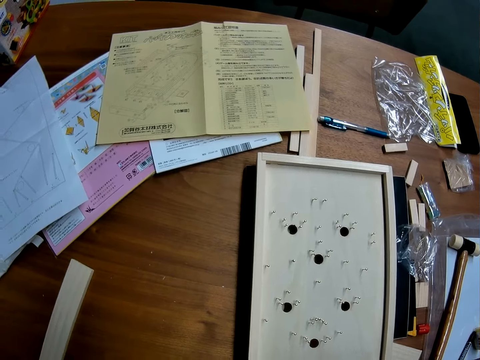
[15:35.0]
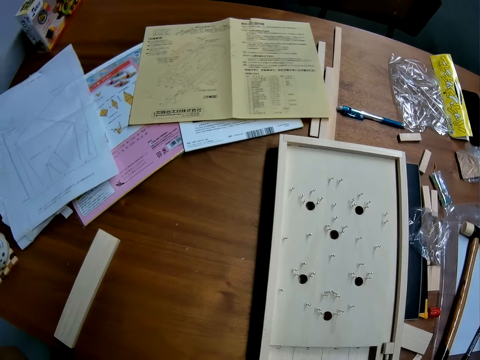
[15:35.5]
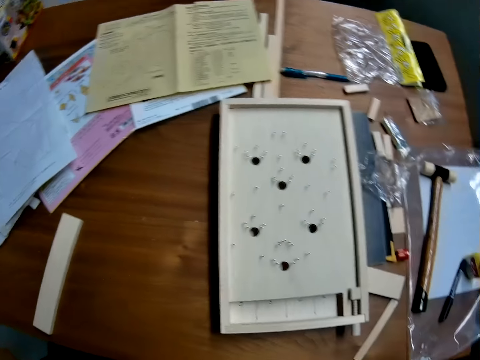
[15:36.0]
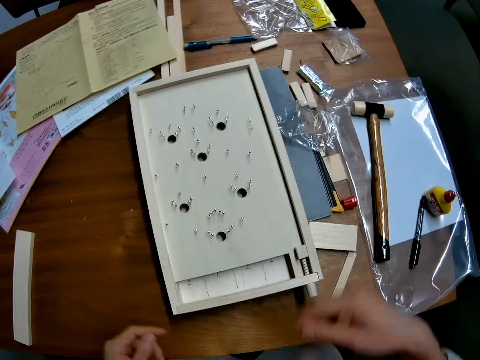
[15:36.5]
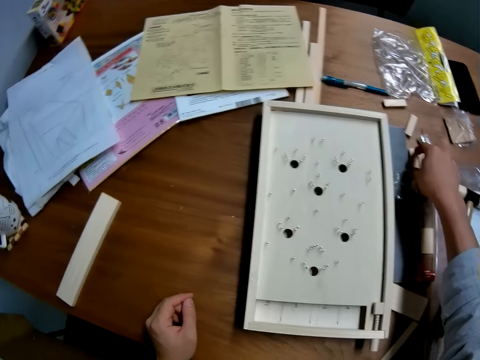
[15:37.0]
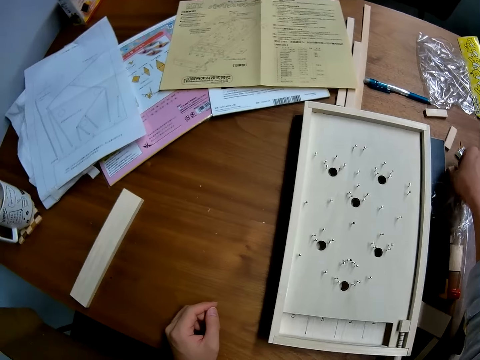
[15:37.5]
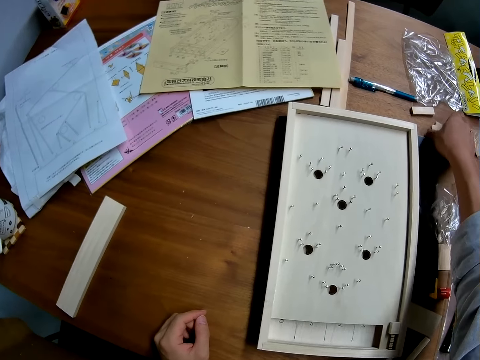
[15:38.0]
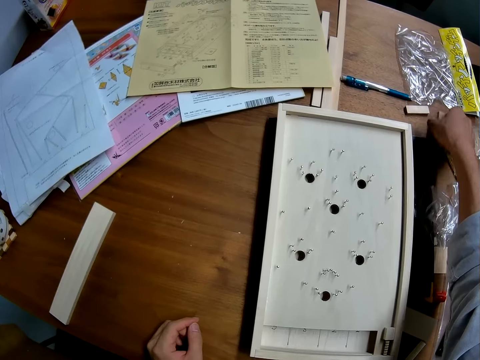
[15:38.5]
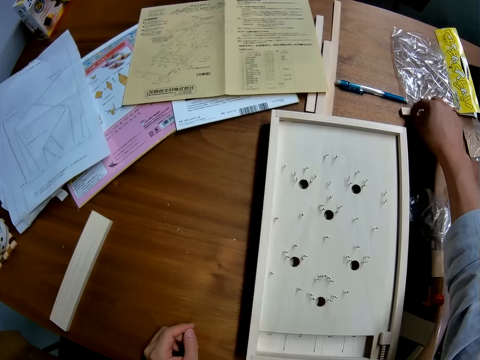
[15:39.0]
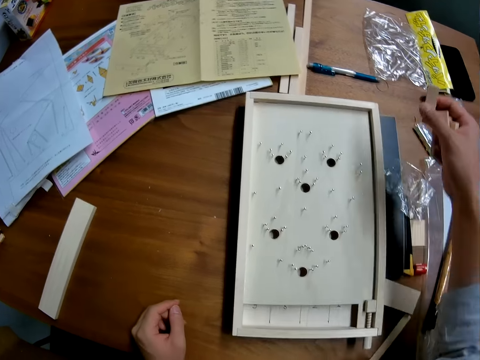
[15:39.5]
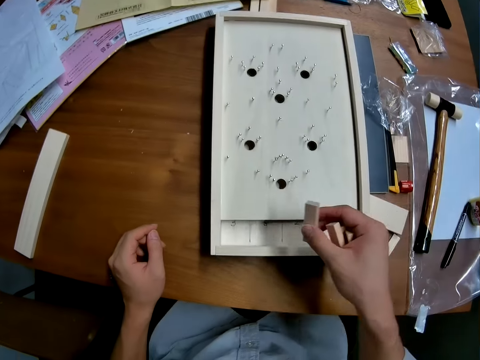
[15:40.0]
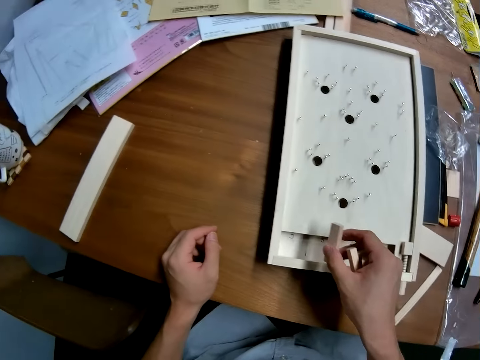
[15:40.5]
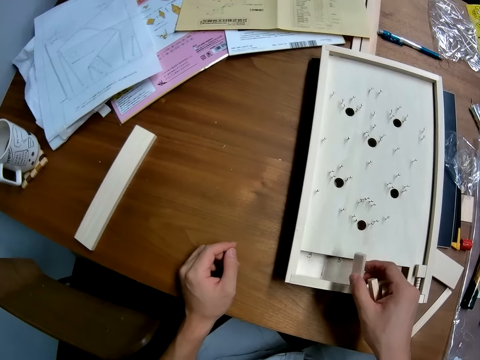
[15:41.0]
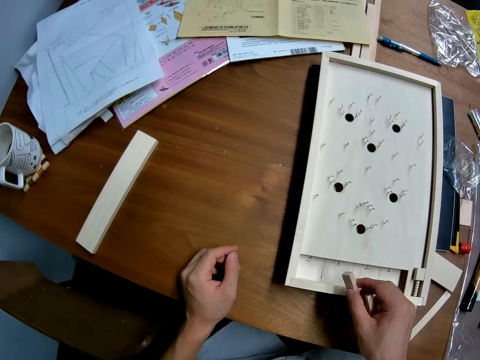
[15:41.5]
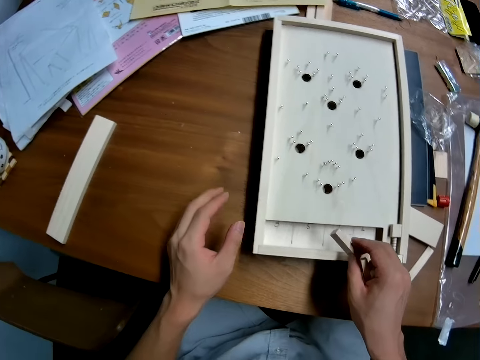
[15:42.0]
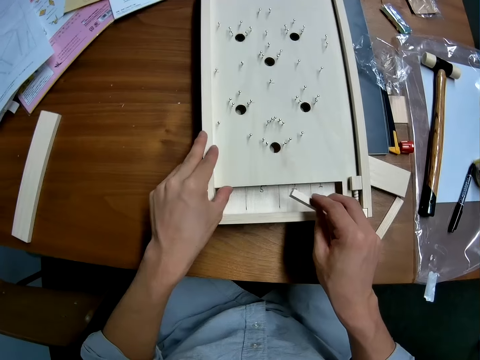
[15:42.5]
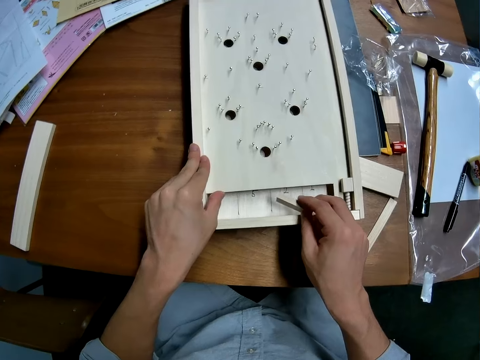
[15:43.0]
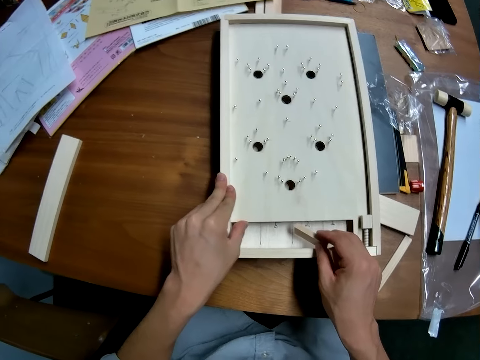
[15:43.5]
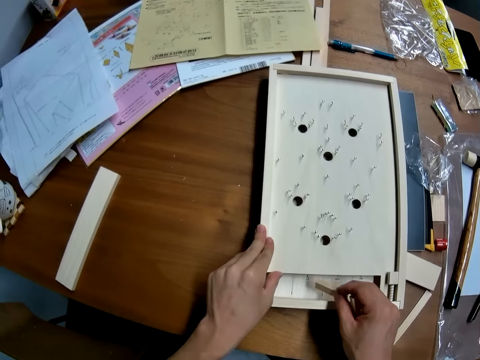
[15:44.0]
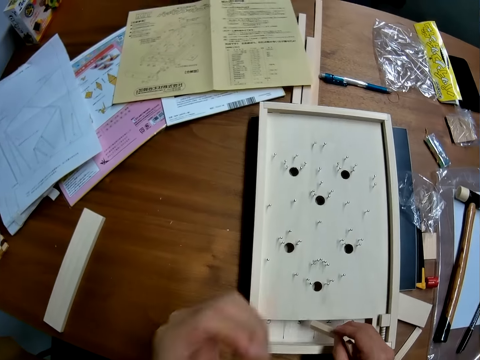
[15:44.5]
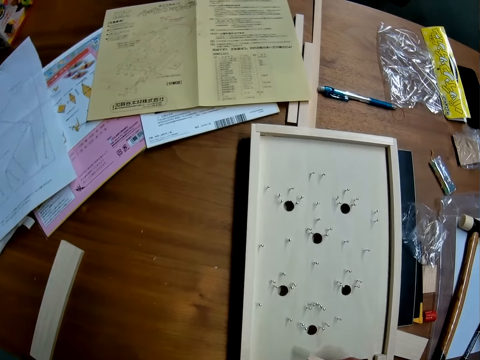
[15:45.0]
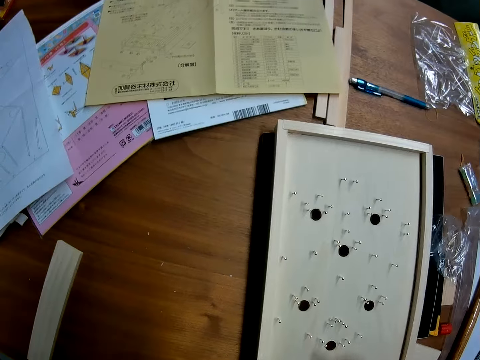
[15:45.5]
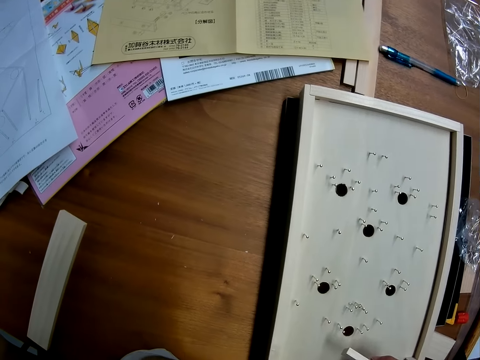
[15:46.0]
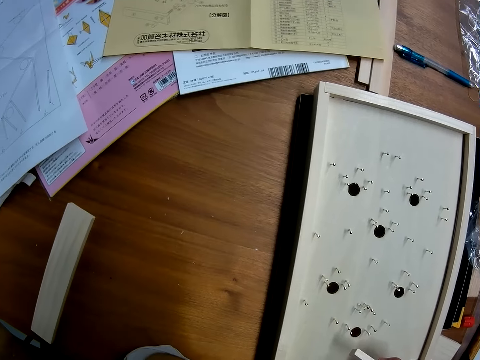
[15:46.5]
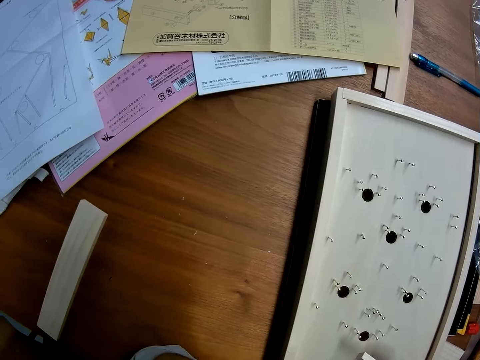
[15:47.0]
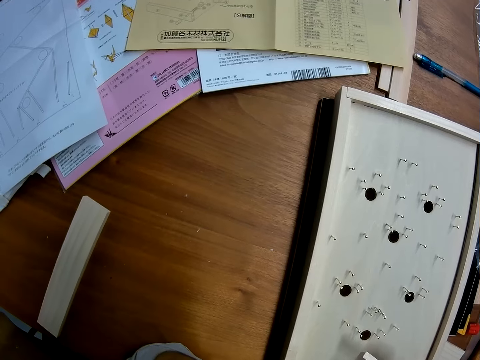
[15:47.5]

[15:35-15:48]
The camera wearer picks up some tiny pieces of wood from the table and looks around.

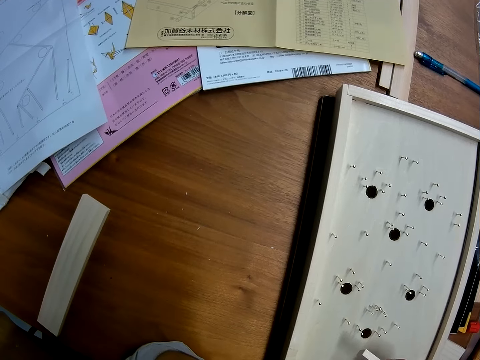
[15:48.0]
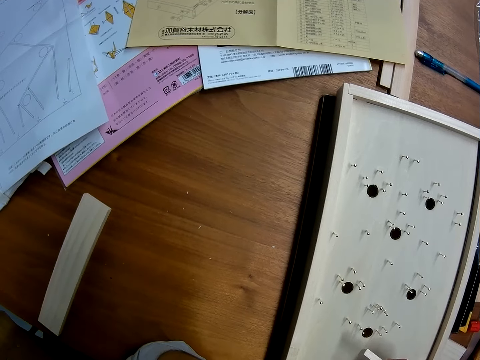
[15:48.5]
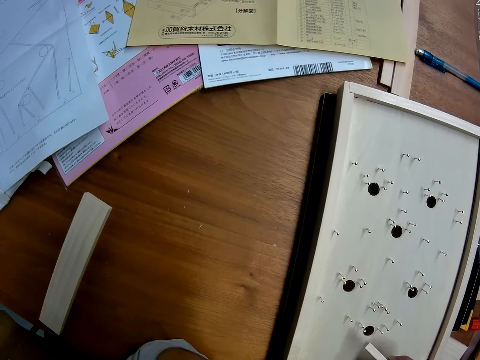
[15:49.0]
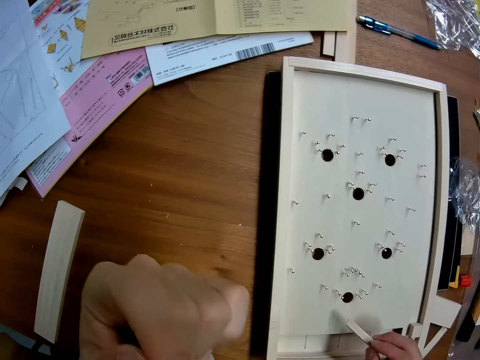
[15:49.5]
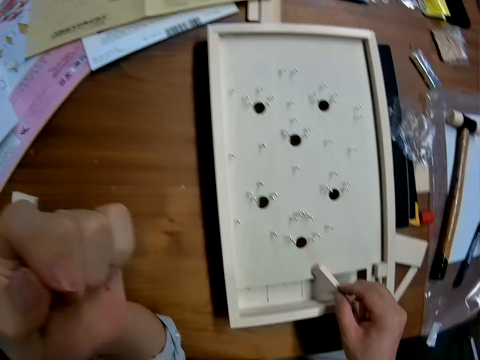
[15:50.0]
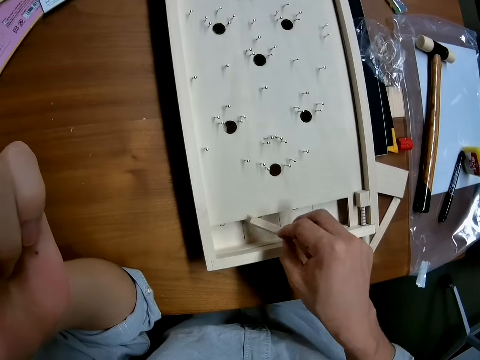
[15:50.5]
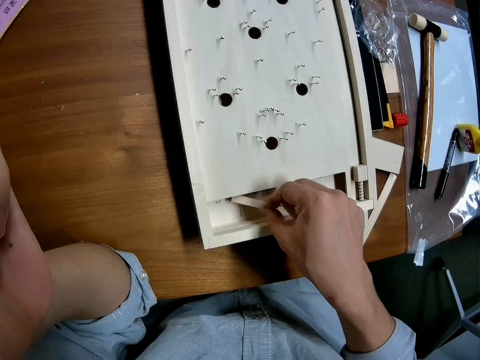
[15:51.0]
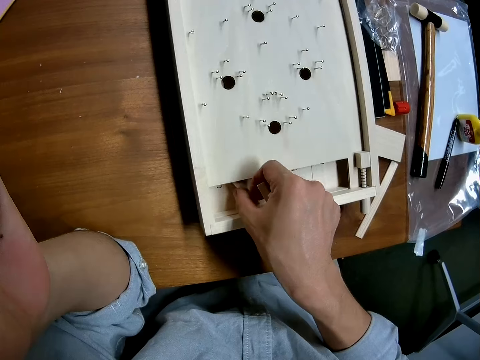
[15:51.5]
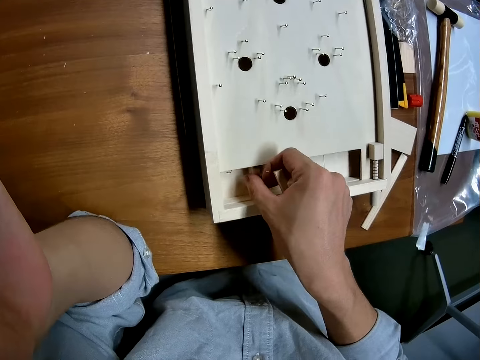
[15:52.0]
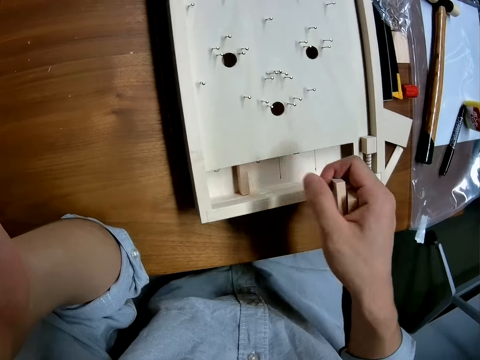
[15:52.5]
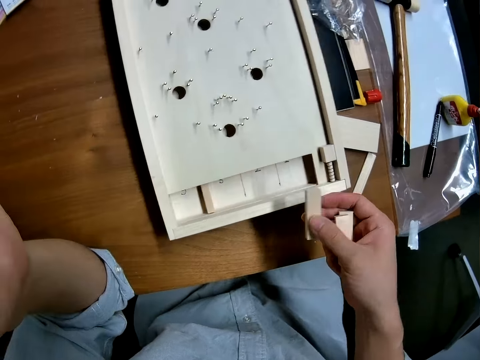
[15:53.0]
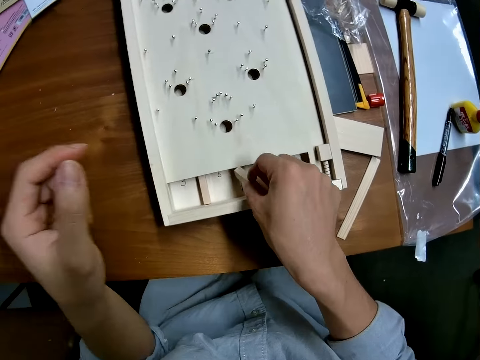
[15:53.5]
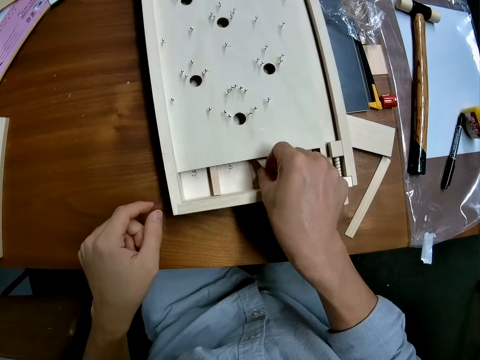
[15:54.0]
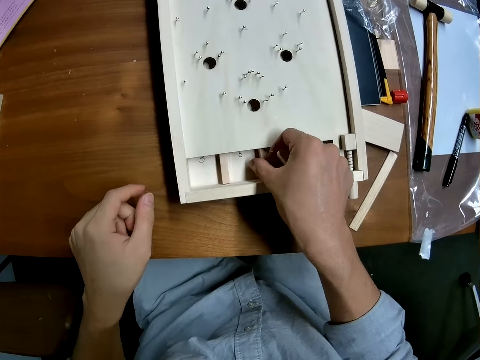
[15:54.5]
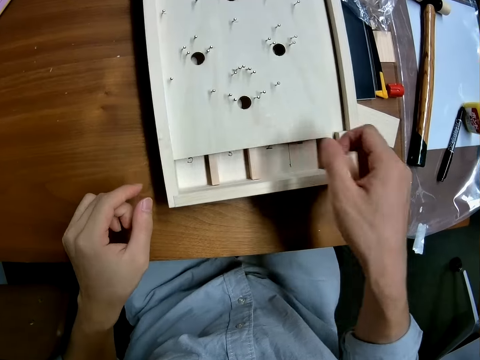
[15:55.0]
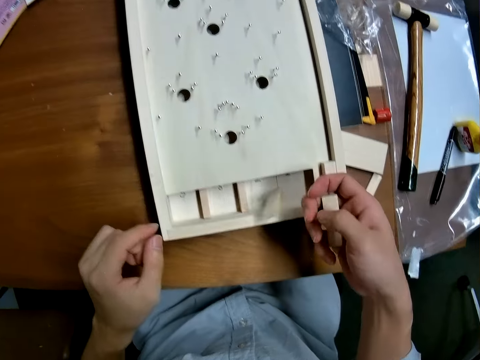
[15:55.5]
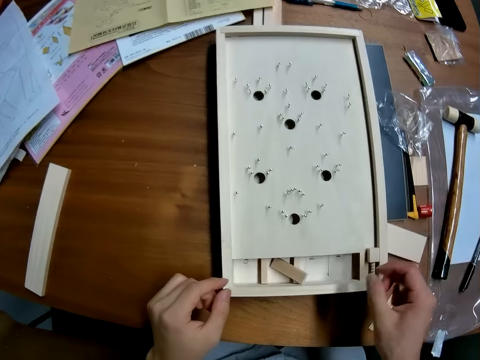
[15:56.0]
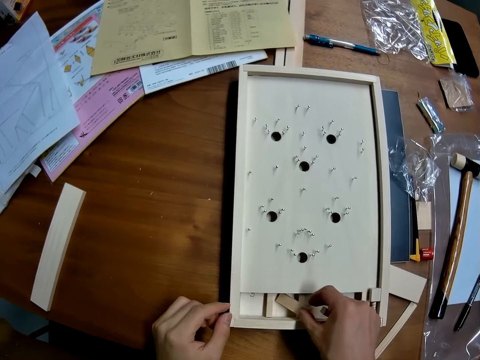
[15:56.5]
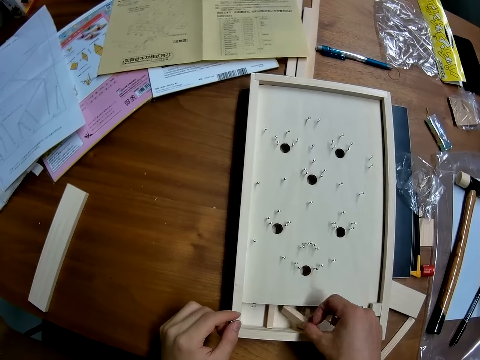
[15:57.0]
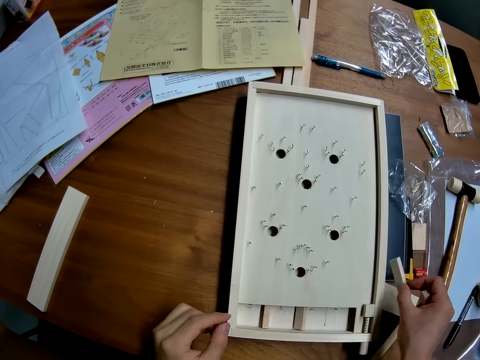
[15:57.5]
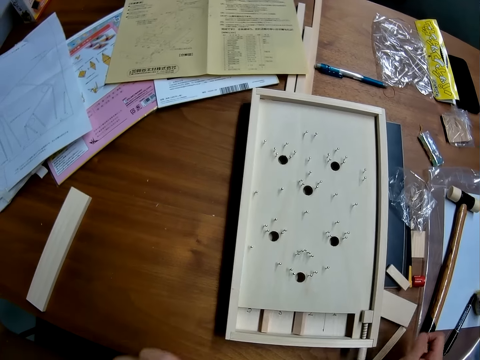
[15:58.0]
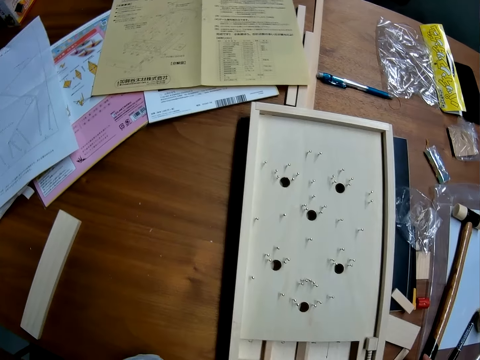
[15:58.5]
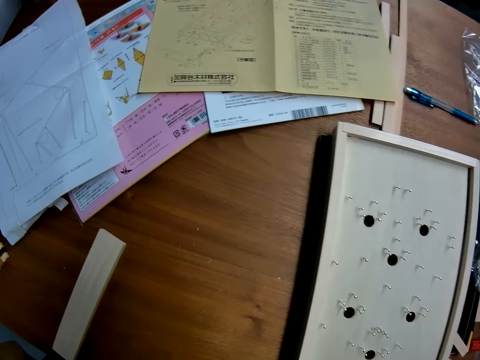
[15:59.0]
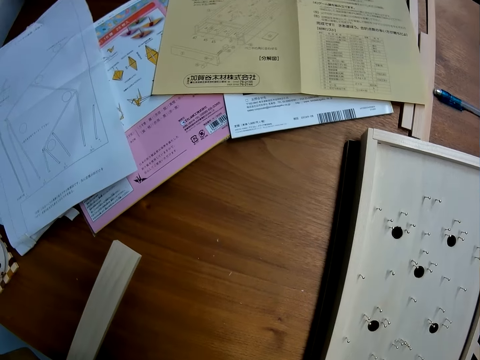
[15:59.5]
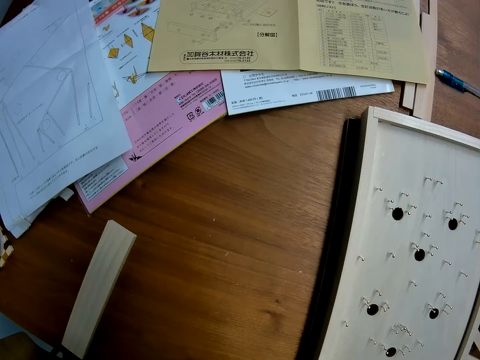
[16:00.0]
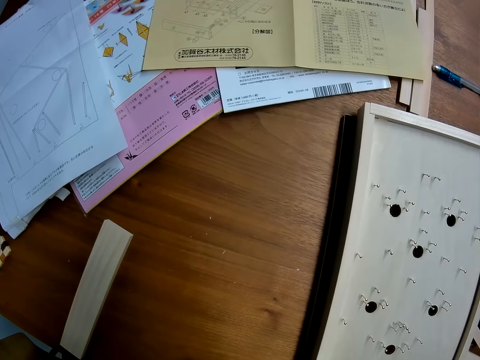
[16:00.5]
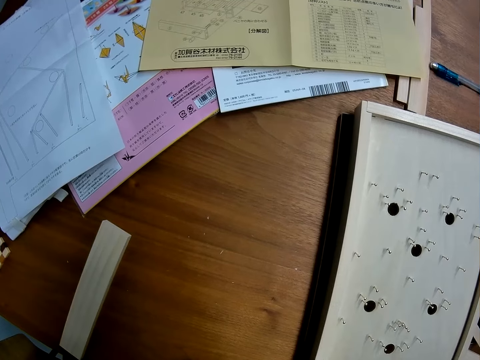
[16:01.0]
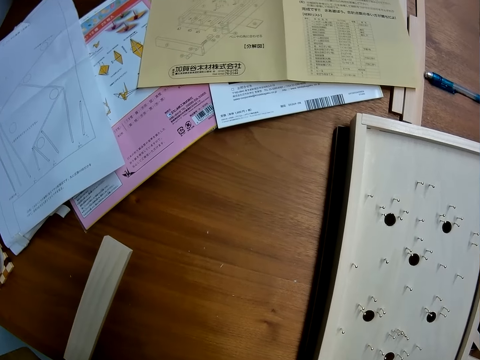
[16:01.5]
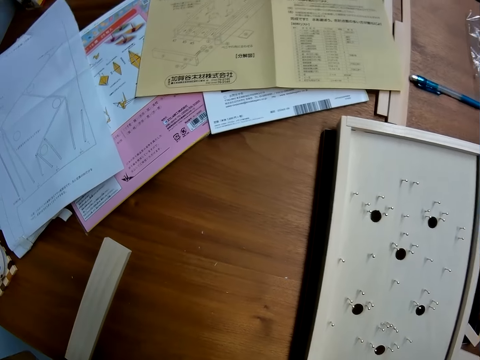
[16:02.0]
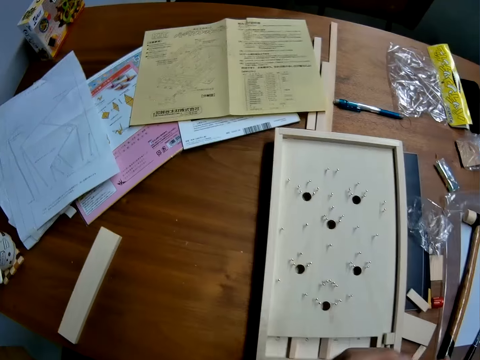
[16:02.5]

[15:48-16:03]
The camera wearer inserts two tiny pieces of wood in the craft. They drop one piece of tiny wood in the craft mistakenly, pick the tiny wood from the craft, and drop the tiny wood on the table. They look around.
